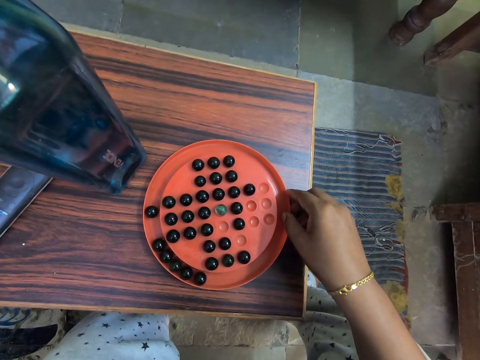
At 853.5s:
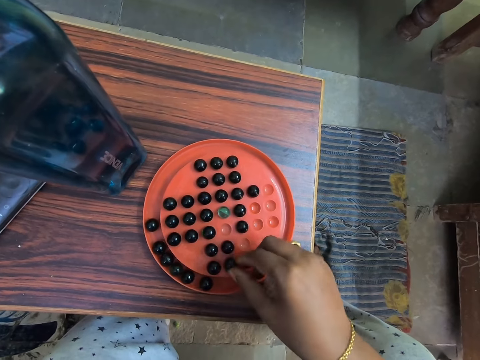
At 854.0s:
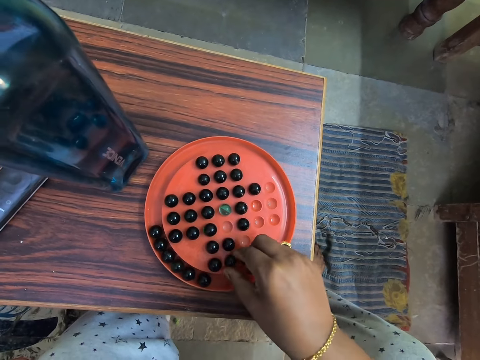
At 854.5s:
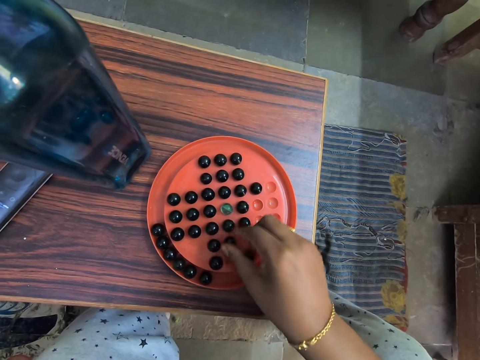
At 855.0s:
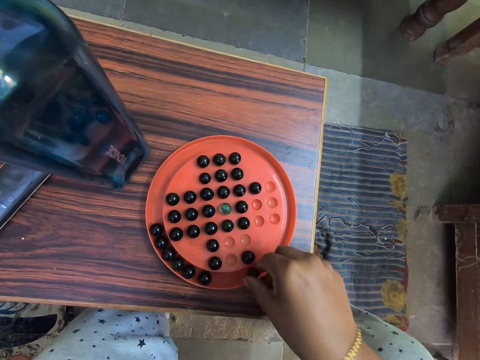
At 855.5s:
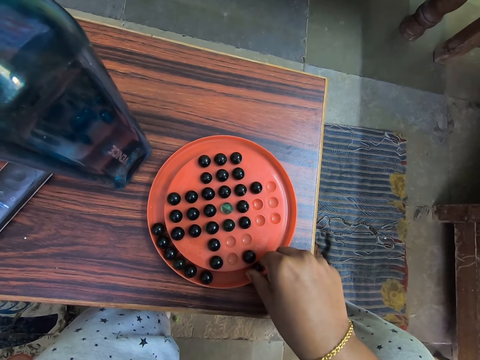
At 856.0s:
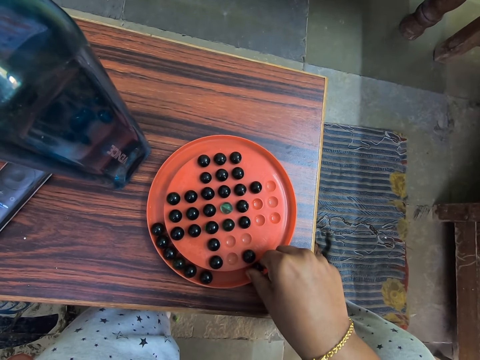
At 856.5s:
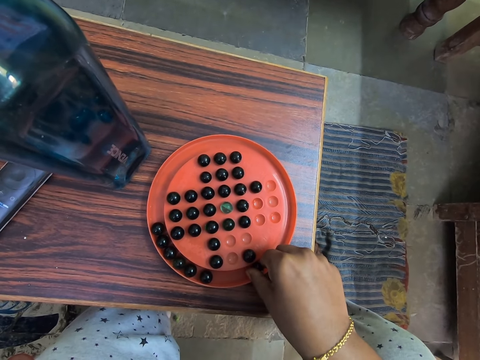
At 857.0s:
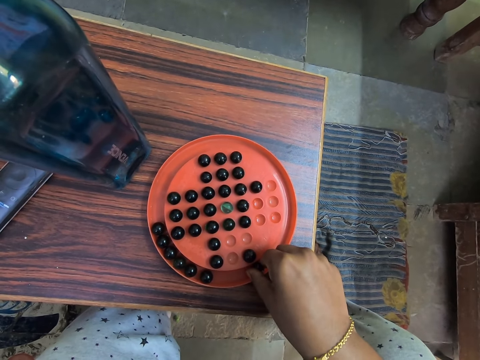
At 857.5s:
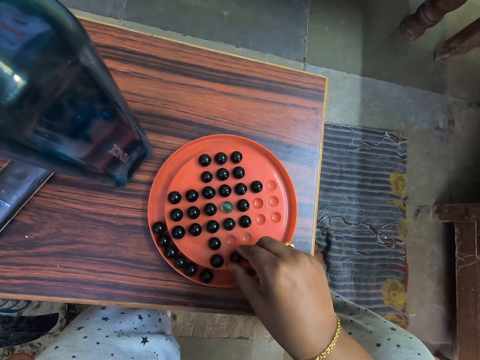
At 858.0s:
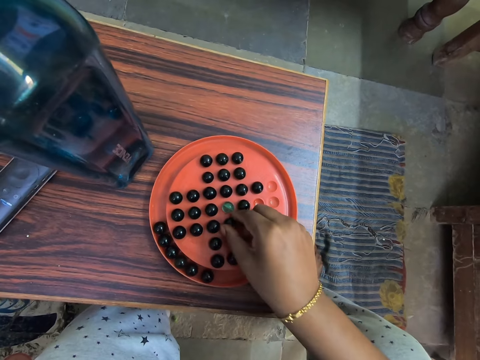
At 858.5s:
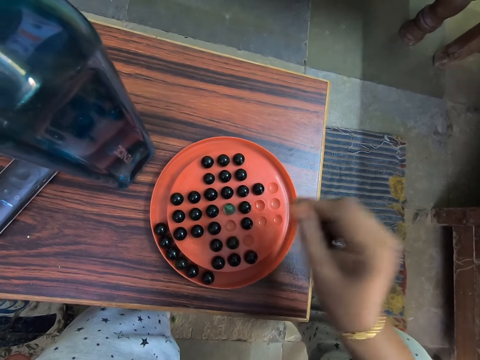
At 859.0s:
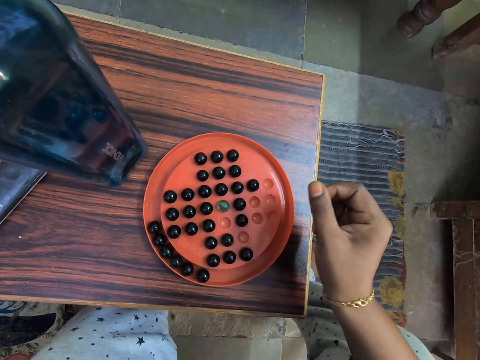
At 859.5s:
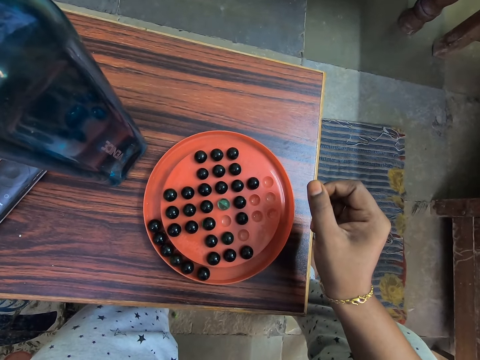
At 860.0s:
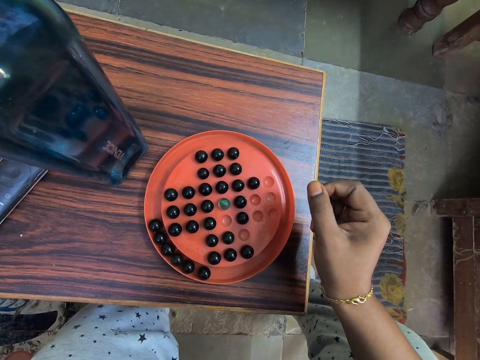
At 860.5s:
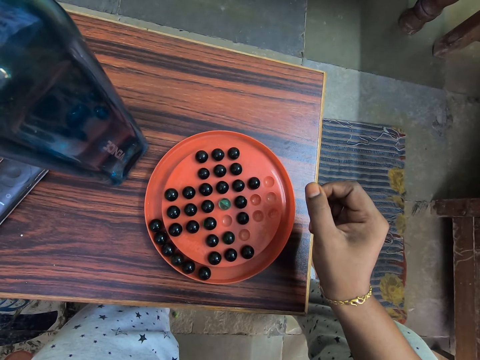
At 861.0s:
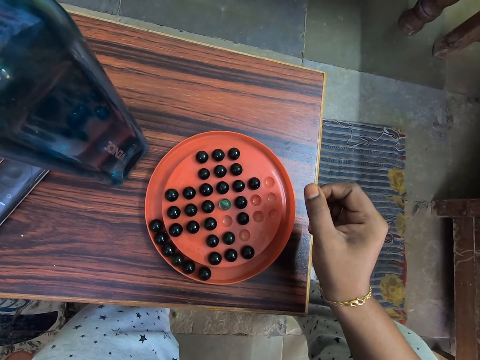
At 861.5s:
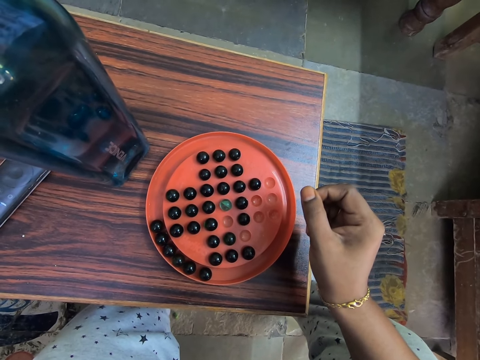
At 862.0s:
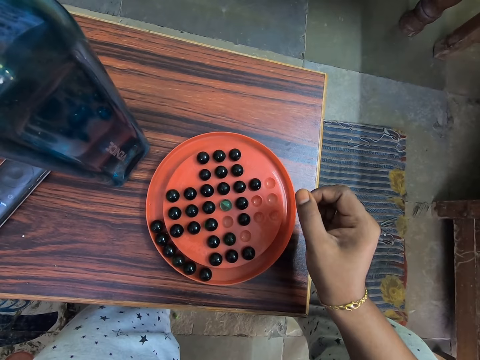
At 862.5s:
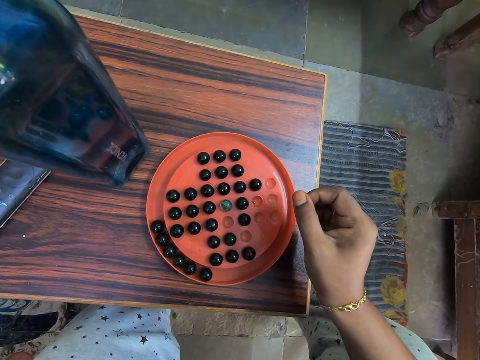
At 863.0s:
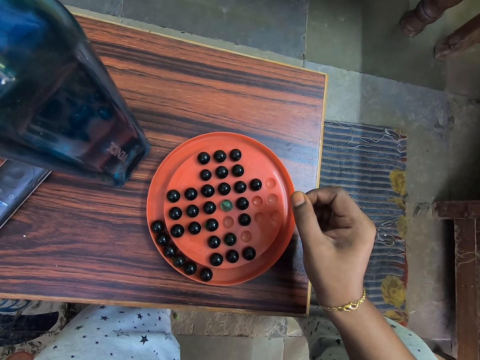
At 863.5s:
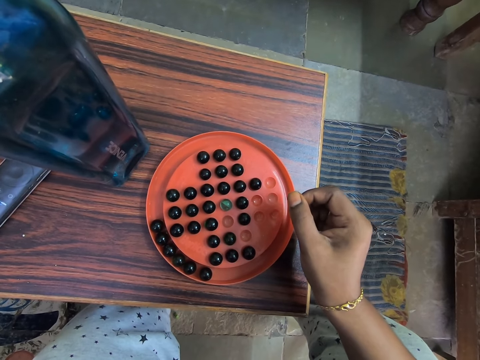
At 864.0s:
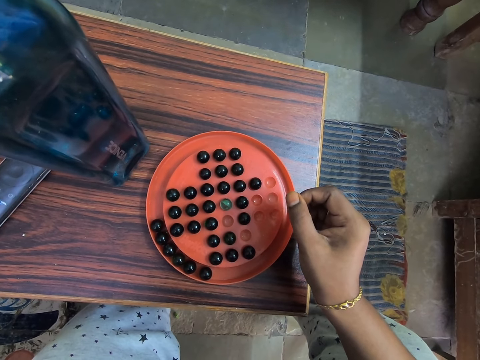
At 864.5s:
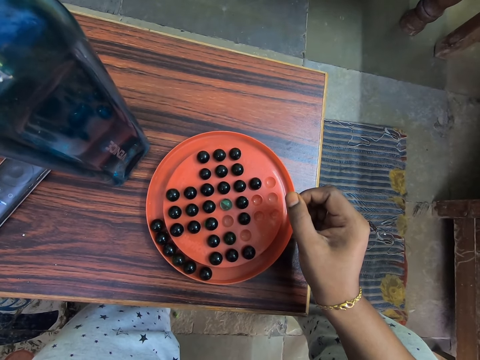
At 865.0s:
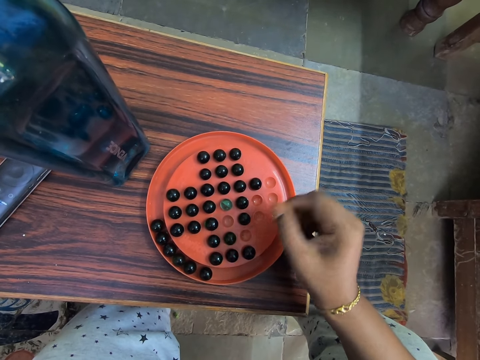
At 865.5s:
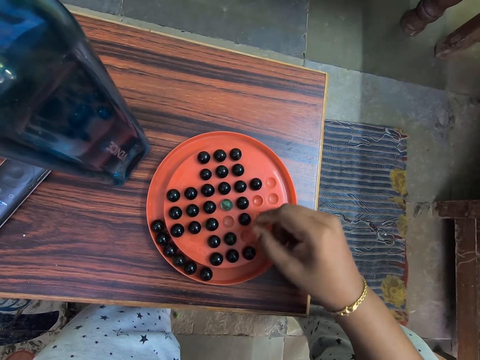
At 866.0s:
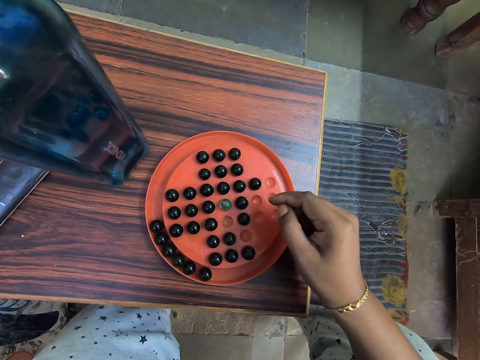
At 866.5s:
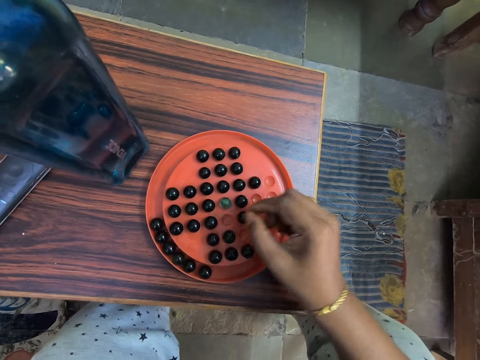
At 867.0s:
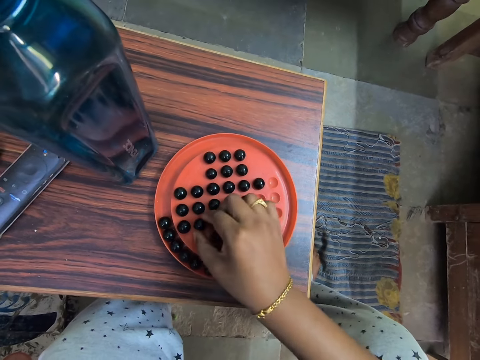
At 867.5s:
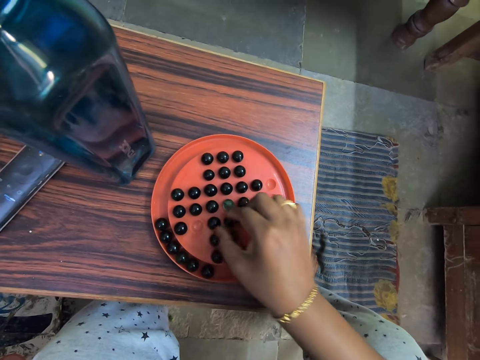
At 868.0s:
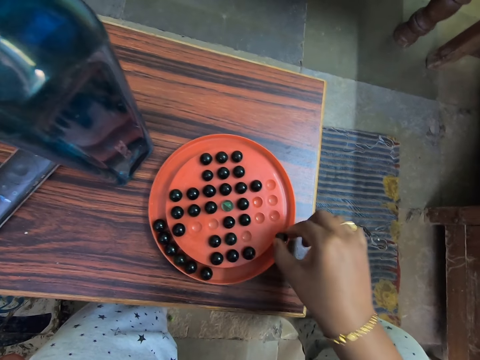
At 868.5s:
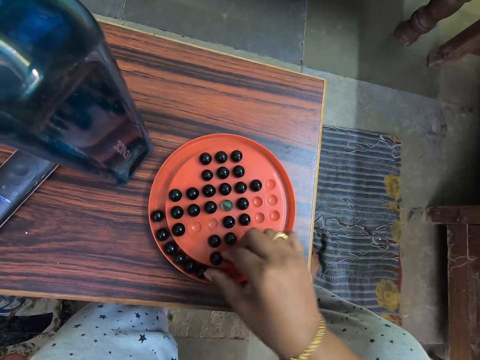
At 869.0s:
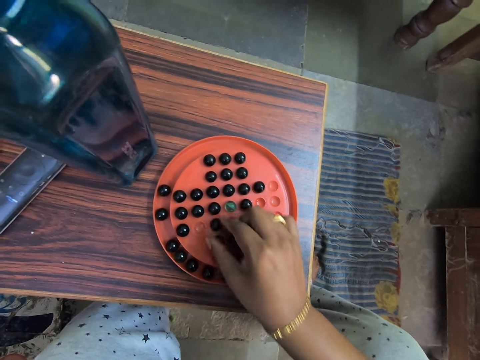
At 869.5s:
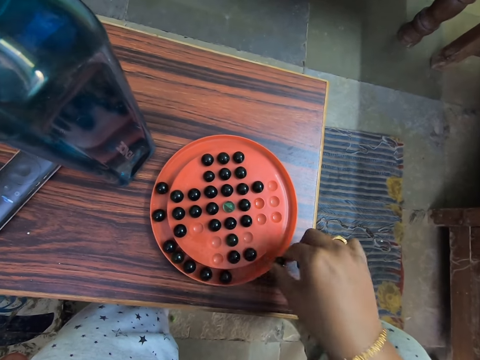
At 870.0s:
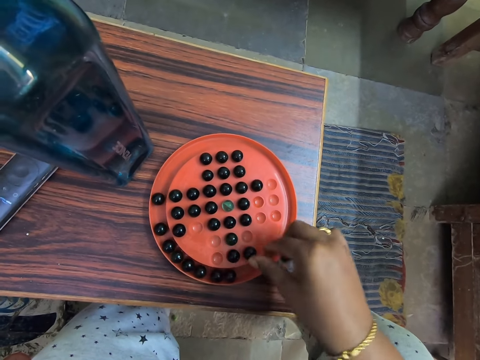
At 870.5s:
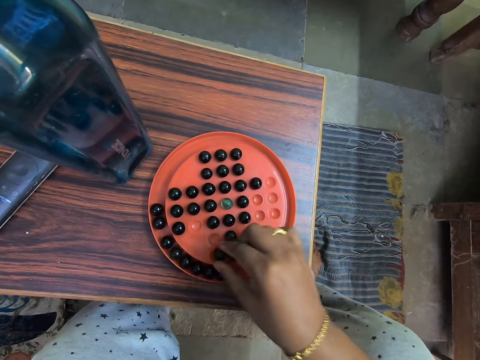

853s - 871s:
The camera wearer stares at the mancala. They play mancala. They stare at the mancala. They play mancala.

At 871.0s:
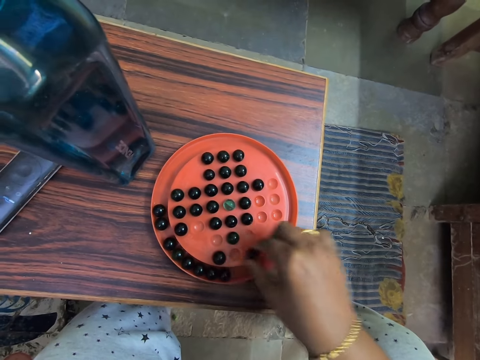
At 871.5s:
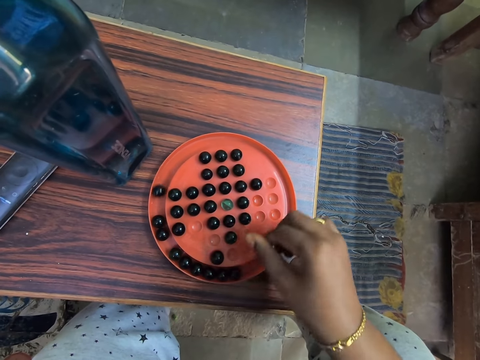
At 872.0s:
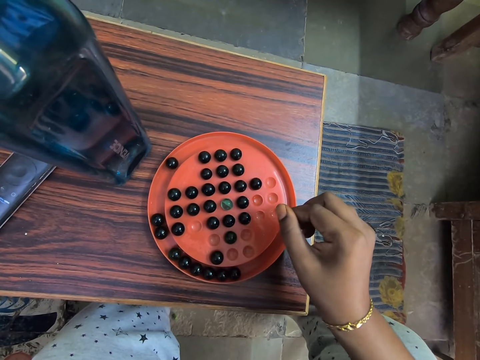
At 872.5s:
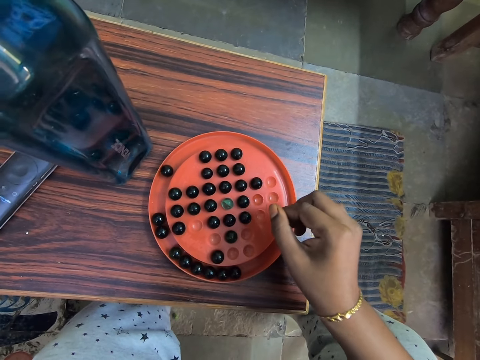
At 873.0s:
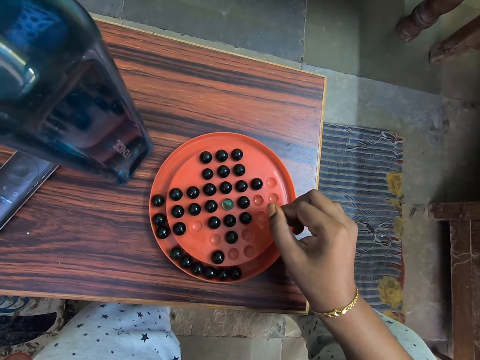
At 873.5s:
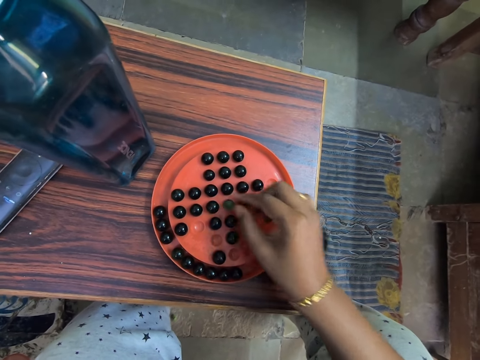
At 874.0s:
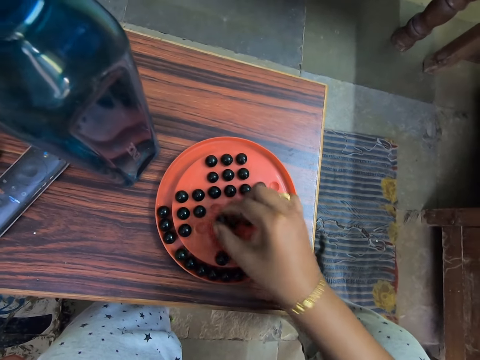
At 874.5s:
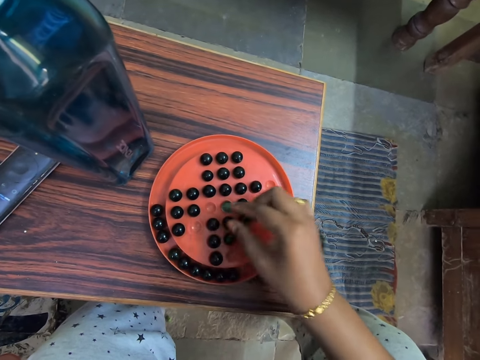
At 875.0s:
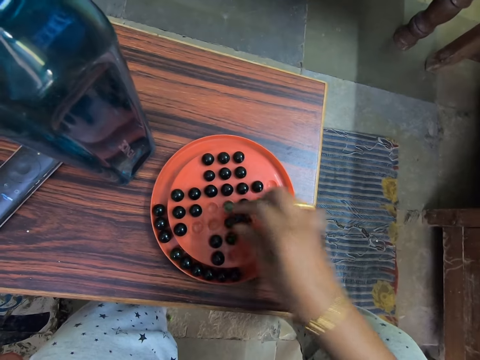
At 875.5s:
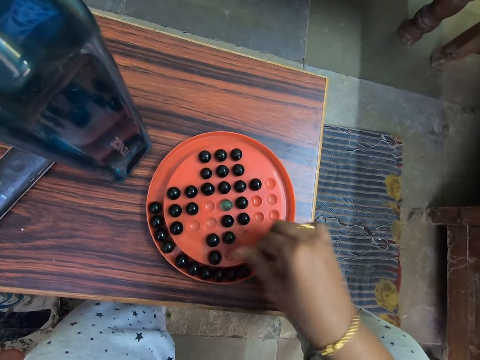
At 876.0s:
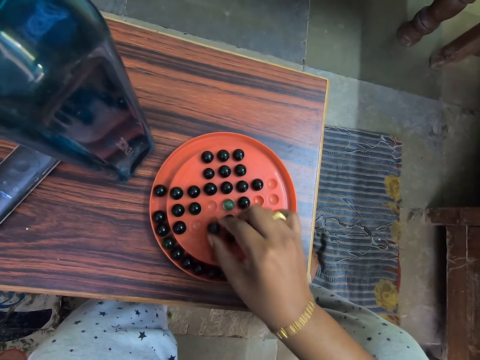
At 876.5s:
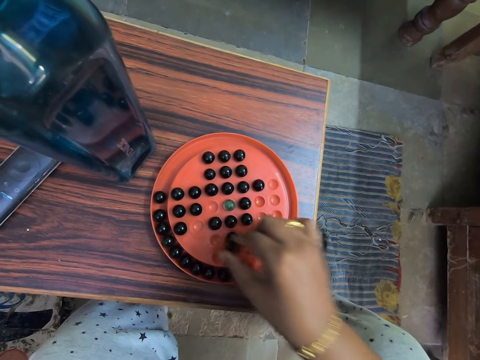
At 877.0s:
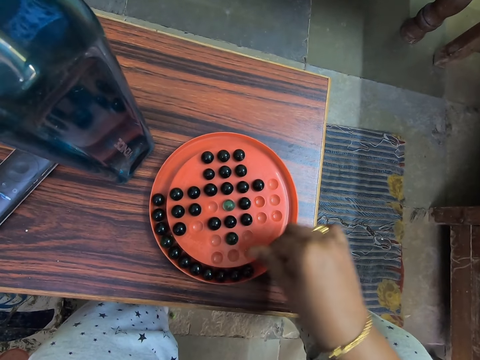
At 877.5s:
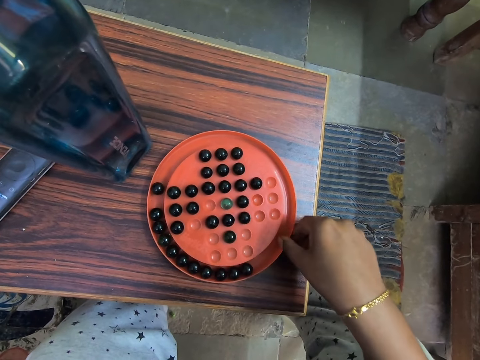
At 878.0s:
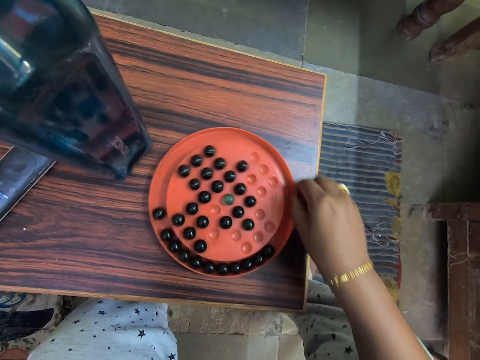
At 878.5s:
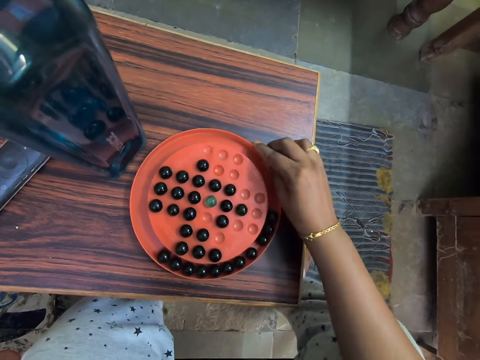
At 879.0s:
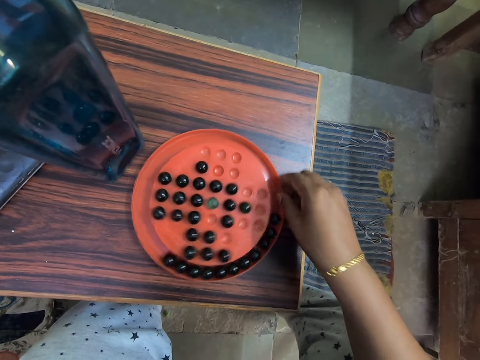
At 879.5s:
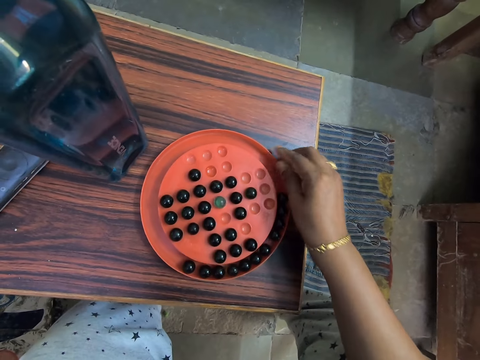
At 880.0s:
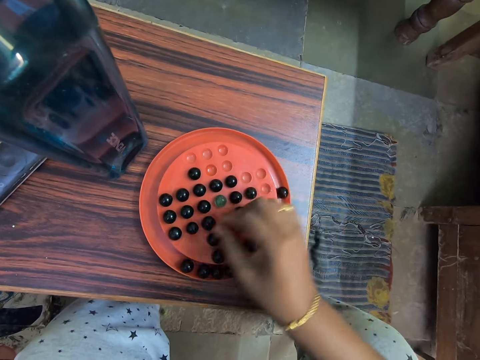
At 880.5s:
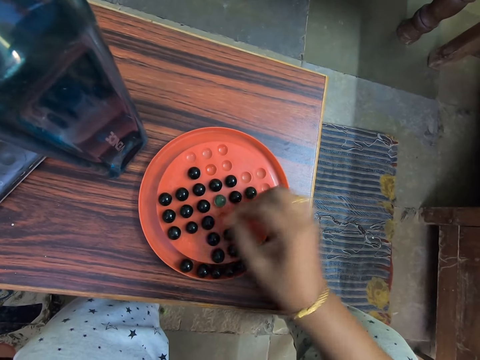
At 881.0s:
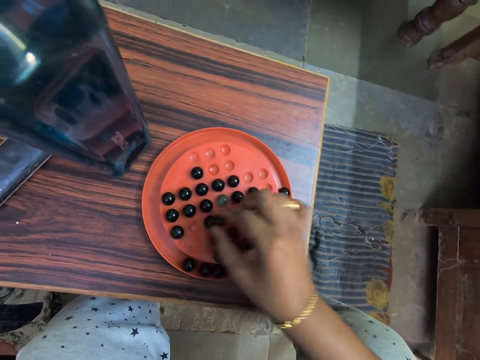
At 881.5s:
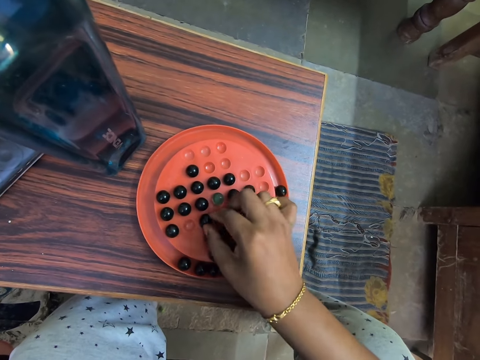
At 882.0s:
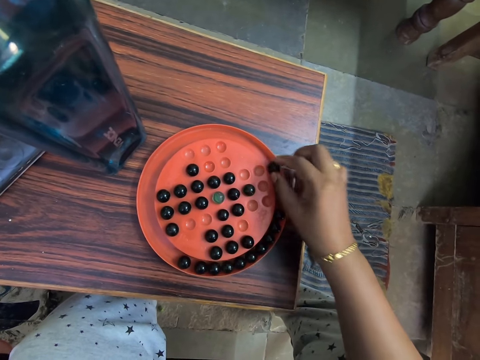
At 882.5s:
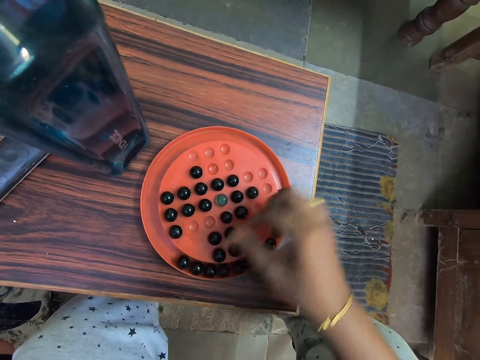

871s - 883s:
The camera wearer stares at the mancala. They grab the marble. They play mancala. They turn the mancala board round. They play mancala. They grab the marble.
